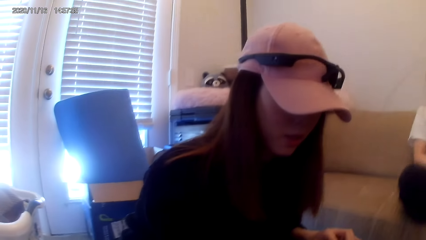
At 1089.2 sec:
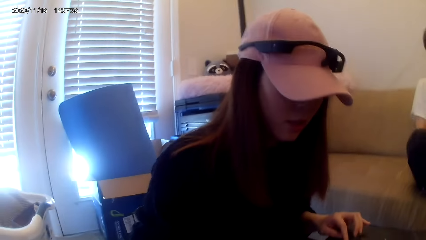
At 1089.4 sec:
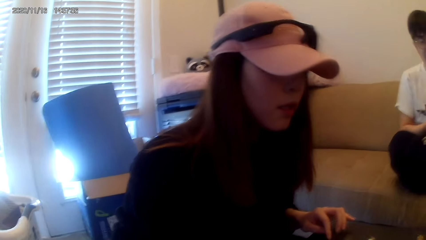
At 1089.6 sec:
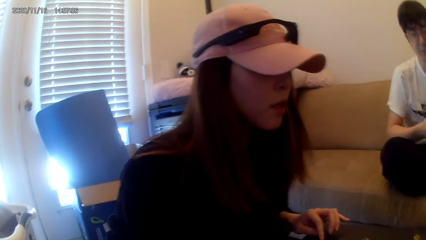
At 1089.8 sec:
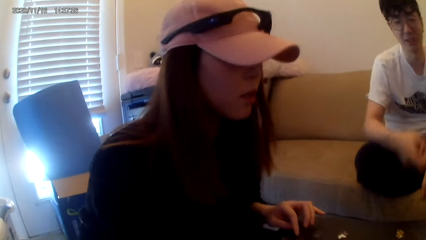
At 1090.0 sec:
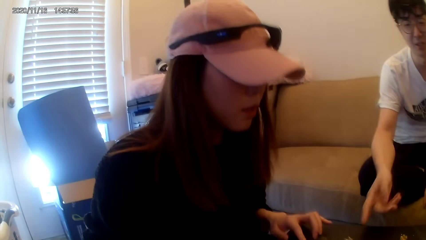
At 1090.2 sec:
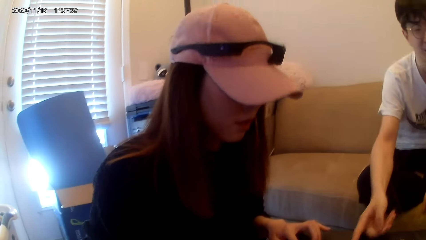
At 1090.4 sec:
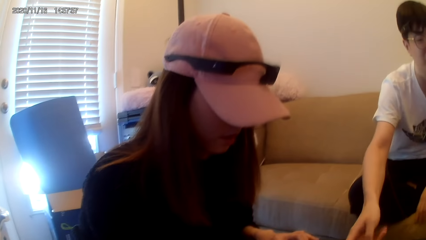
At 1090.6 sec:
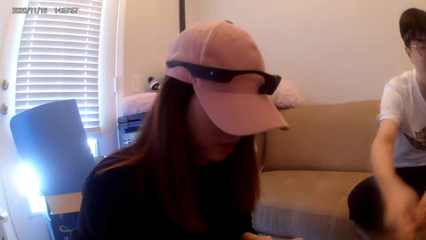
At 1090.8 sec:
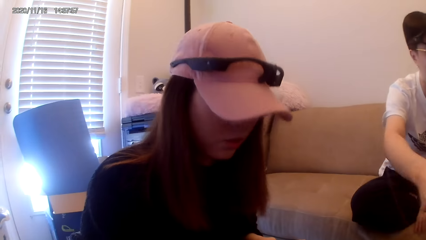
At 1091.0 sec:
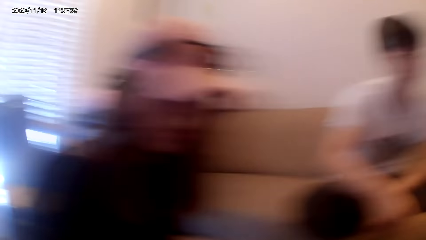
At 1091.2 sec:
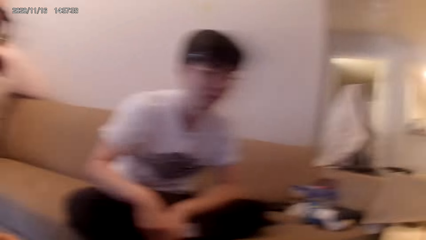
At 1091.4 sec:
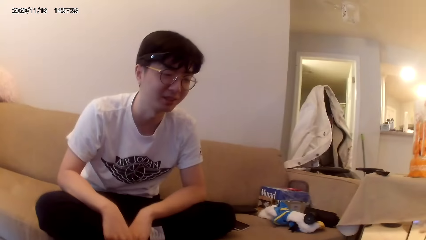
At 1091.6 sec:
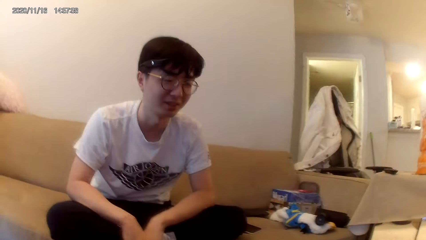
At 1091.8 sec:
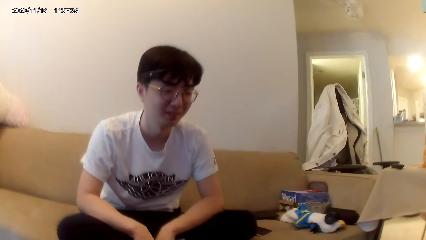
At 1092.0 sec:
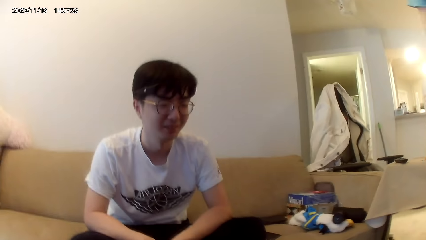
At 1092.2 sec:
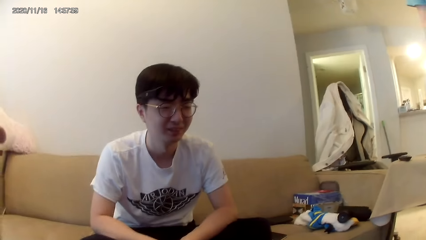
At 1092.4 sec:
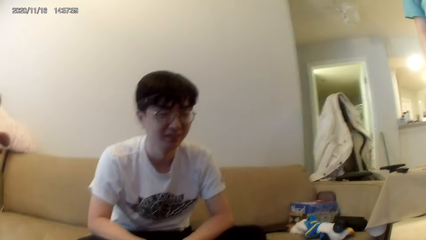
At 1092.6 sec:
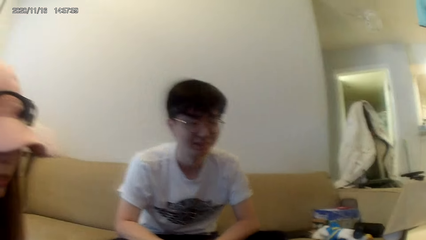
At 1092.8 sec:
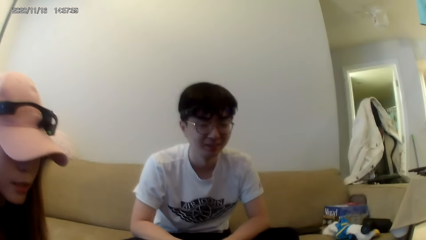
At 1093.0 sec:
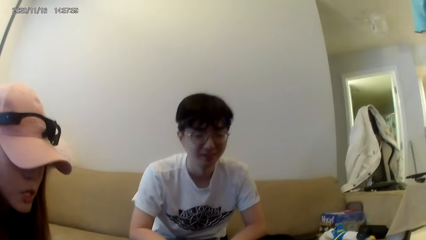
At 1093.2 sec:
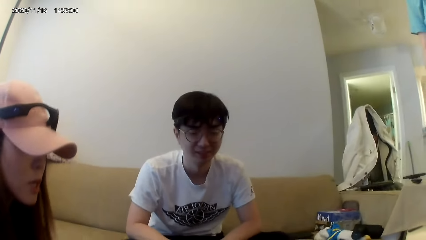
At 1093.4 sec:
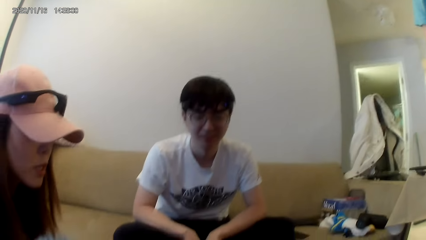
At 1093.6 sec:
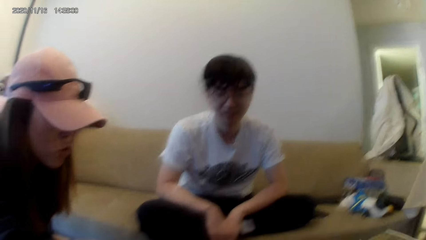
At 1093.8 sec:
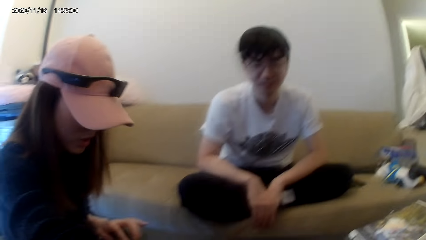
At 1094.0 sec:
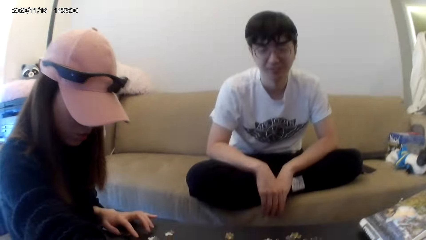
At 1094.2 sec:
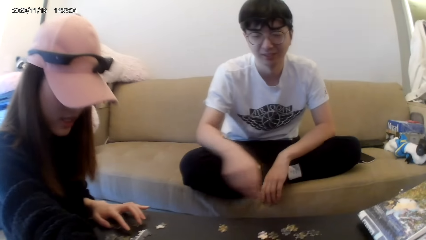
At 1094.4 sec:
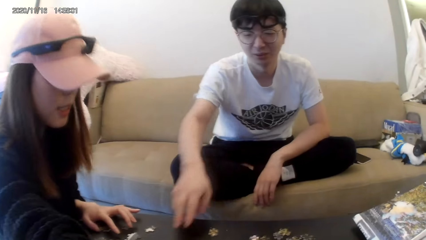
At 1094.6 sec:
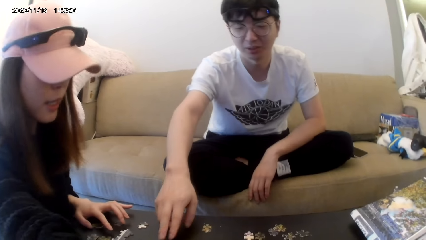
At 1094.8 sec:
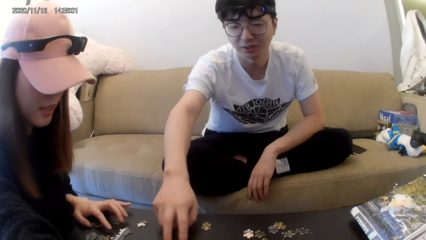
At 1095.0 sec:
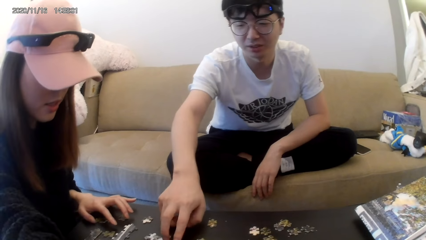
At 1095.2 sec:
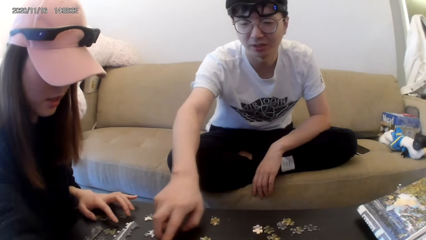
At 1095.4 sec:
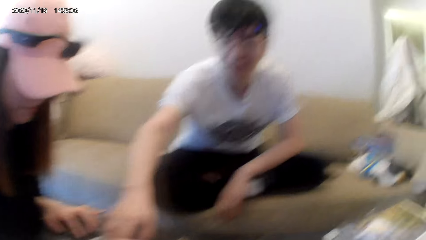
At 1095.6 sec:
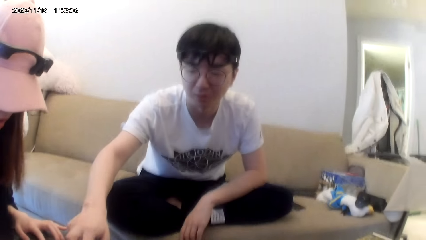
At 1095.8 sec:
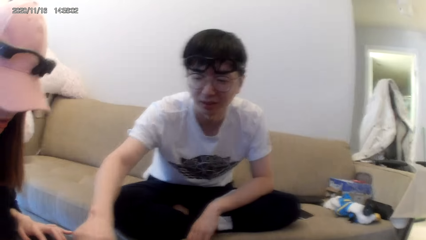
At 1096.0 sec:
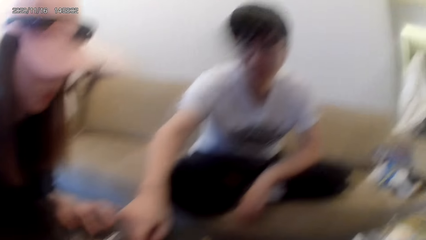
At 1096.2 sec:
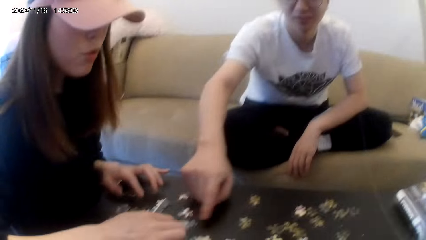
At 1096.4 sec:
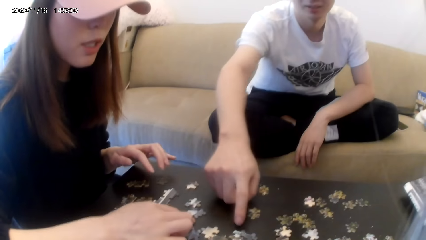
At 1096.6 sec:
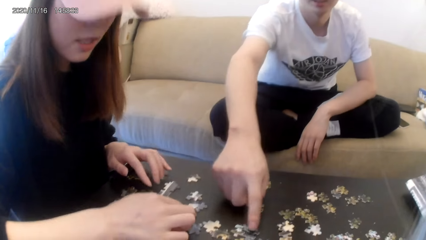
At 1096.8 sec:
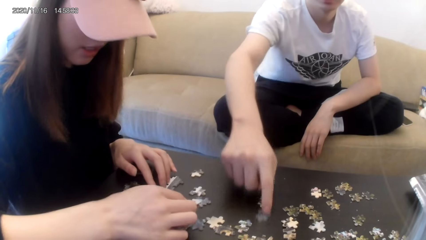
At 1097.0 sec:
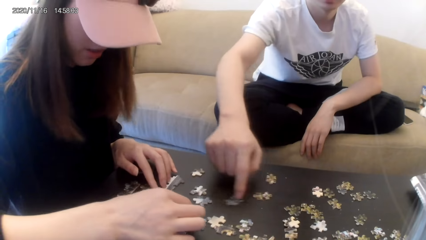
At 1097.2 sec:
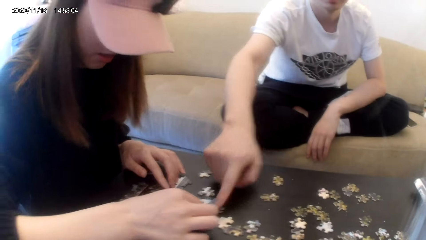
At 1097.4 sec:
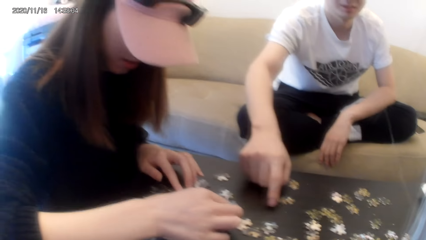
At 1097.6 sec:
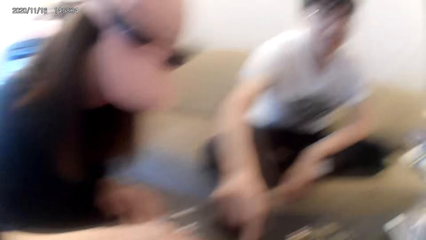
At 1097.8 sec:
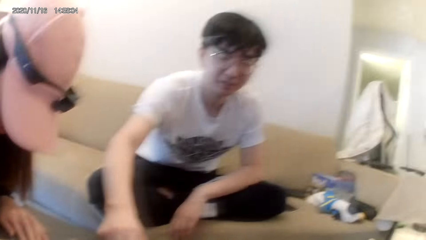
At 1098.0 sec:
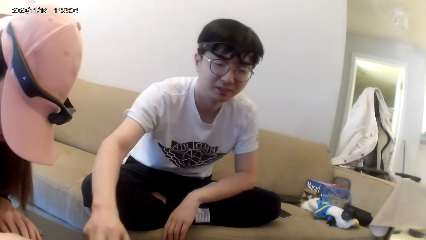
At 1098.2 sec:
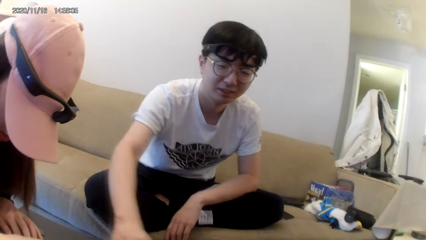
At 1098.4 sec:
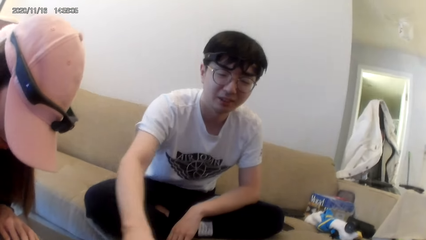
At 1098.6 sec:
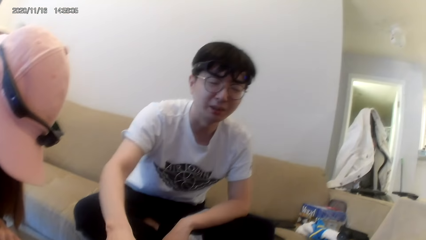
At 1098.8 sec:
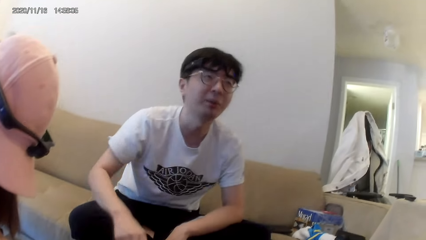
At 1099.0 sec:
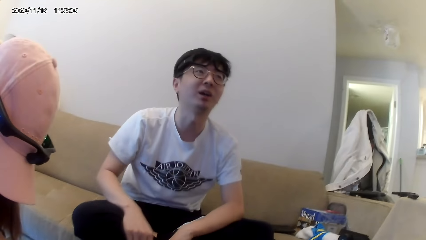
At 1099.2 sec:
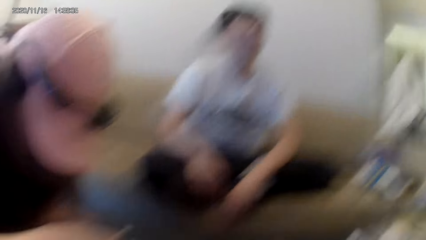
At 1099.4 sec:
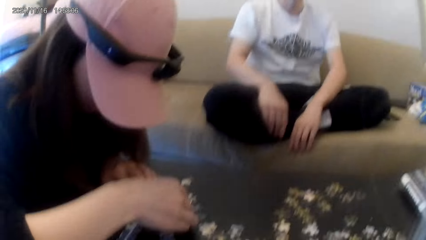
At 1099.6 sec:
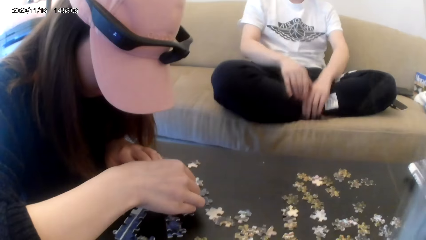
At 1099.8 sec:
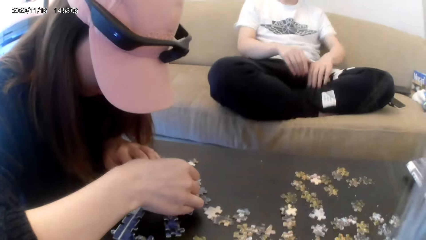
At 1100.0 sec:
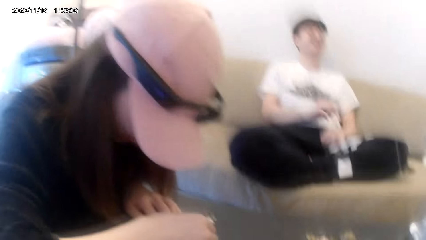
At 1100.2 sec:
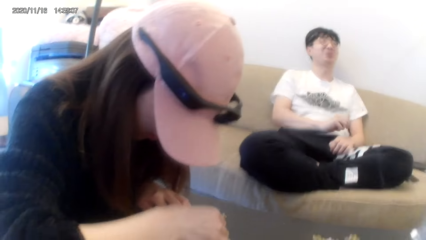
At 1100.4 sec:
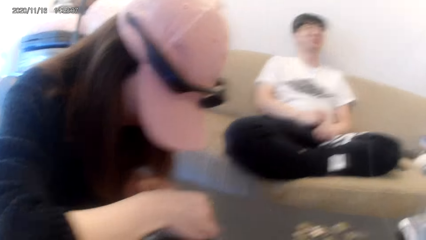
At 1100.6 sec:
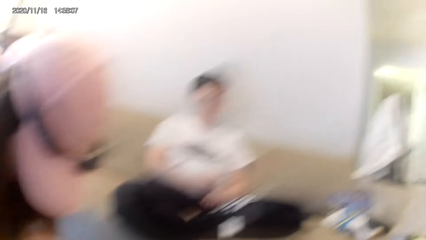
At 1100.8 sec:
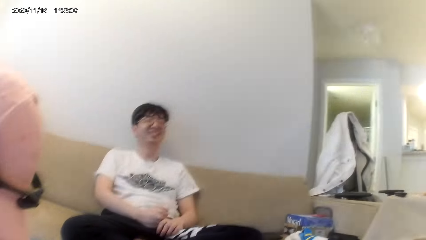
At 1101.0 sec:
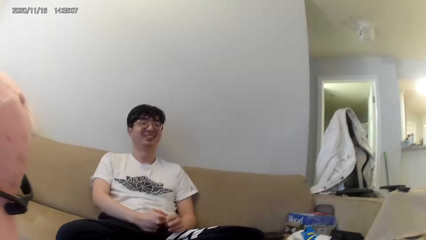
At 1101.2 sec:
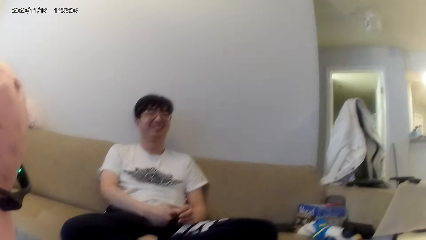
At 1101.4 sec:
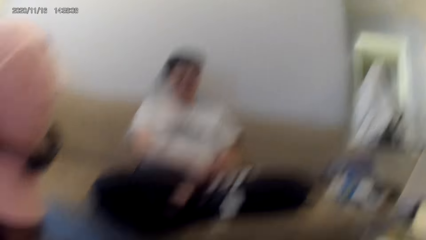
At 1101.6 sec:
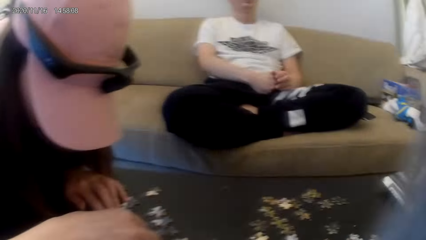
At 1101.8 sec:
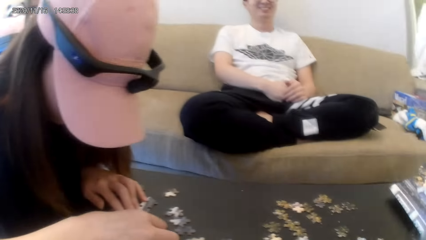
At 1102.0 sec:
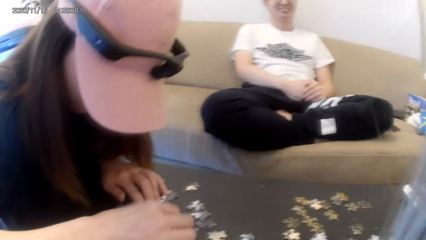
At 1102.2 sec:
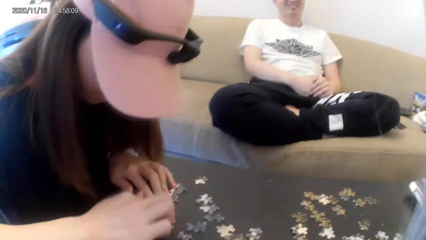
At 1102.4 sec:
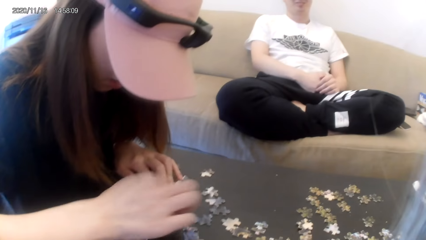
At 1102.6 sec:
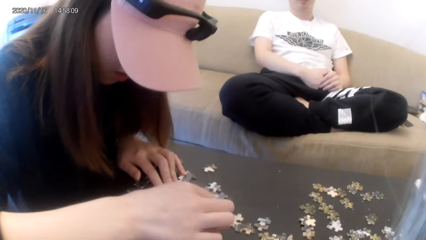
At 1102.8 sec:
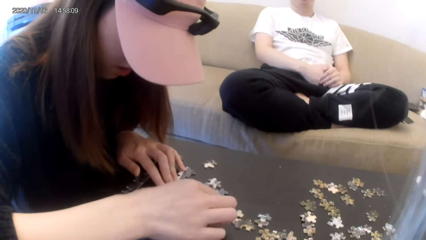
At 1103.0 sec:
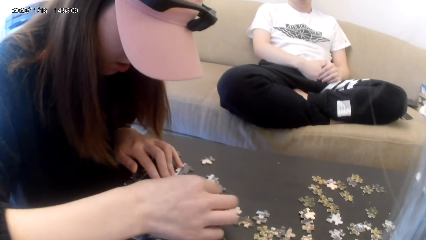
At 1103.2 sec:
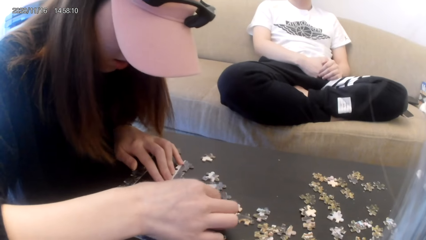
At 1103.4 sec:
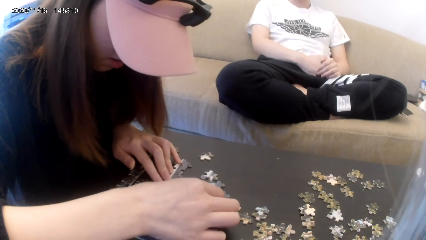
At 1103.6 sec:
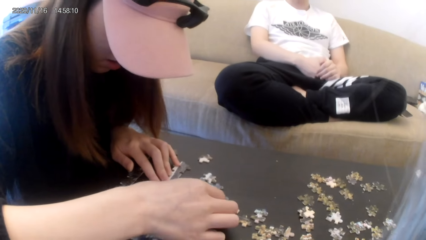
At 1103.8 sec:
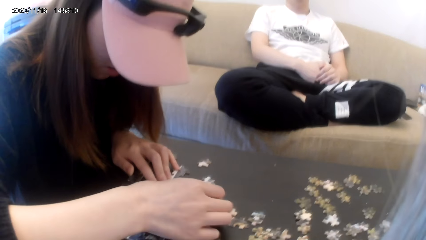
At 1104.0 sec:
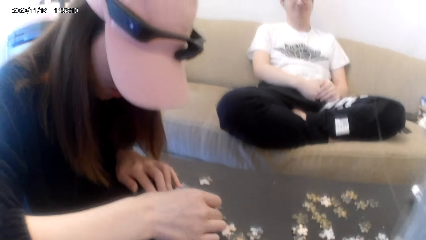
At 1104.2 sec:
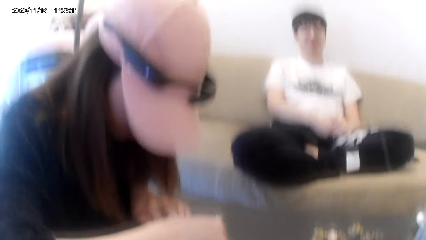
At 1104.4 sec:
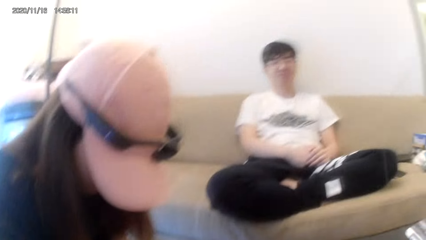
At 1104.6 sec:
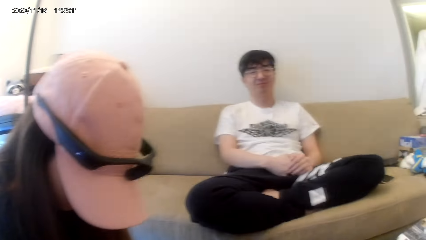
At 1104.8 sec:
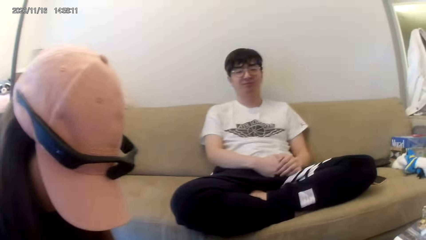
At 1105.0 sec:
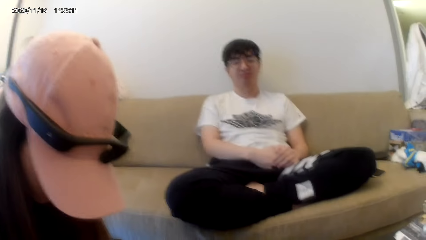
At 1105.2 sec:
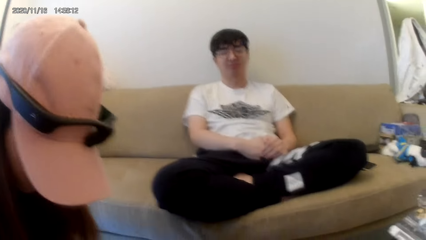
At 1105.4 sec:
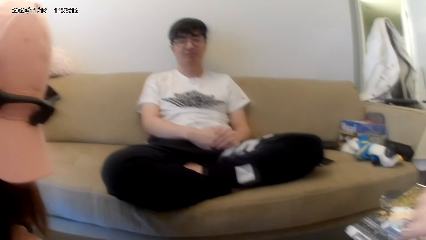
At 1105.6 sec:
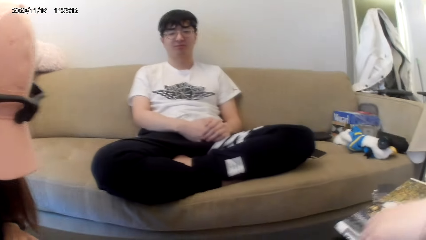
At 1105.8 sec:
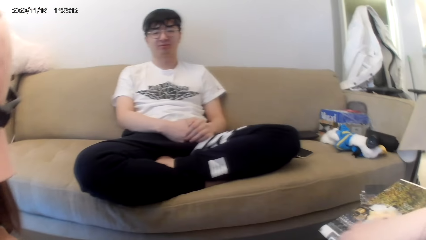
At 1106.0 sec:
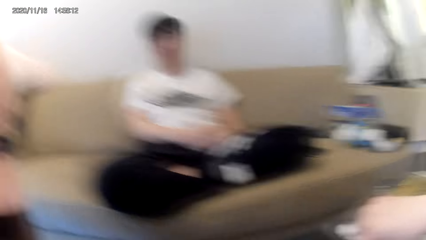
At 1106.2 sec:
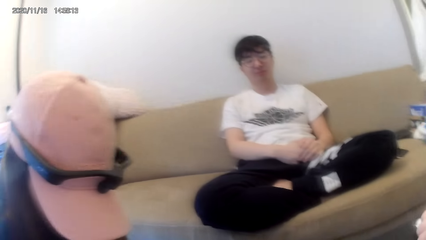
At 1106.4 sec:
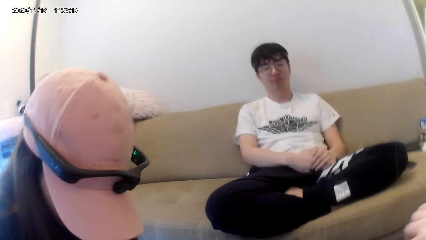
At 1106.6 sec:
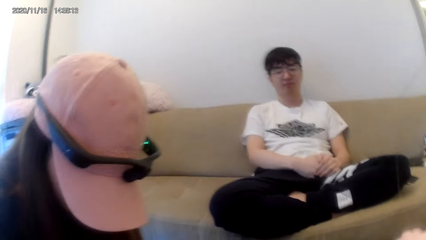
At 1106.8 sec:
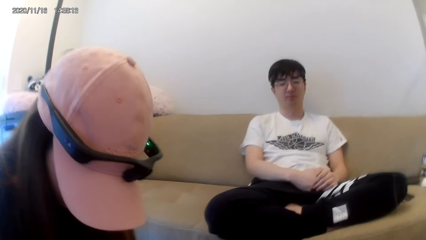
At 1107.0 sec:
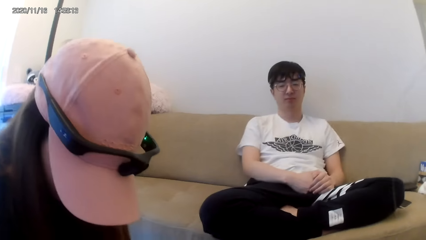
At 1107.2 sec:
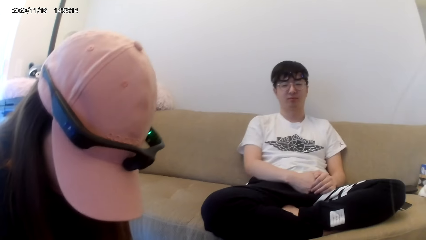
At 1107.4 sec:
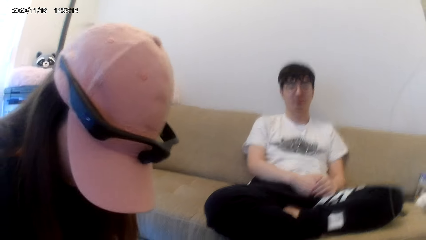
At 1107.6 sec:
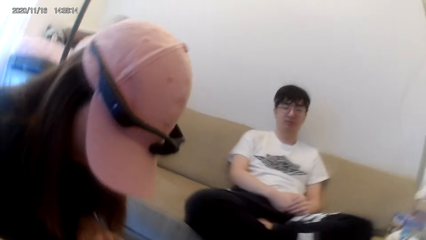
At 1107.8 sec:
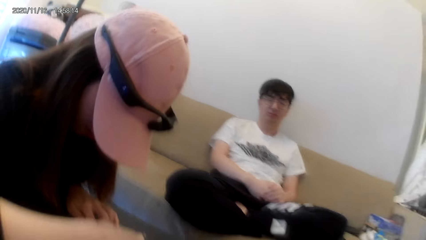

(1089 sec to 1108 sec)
A man does a hand gesture. He moves the cards. He moves some cards on the table.
